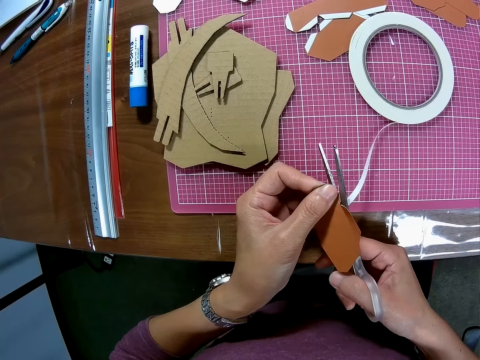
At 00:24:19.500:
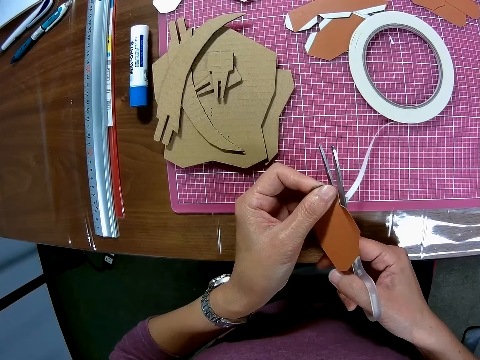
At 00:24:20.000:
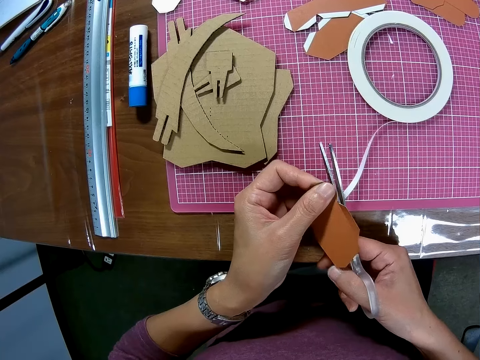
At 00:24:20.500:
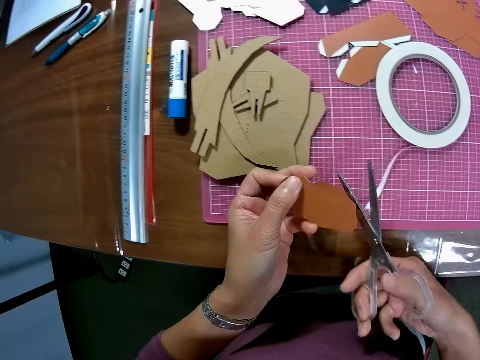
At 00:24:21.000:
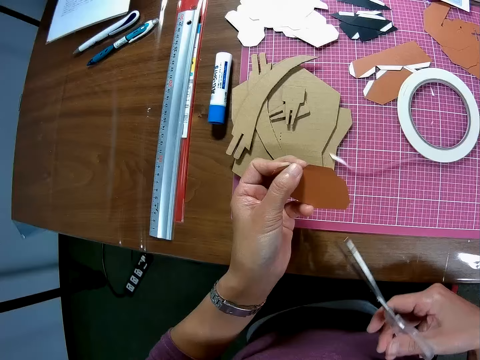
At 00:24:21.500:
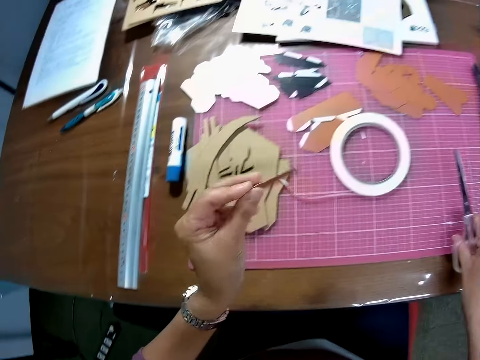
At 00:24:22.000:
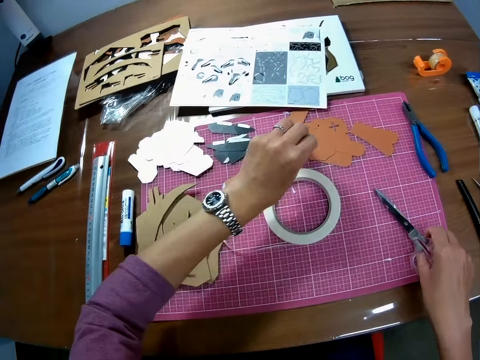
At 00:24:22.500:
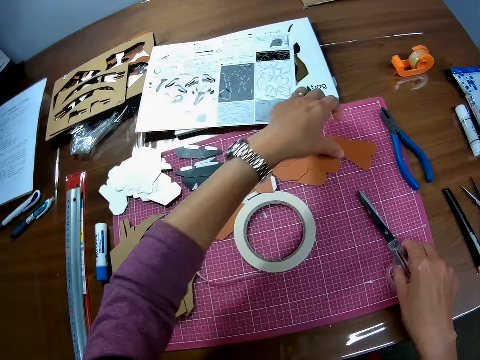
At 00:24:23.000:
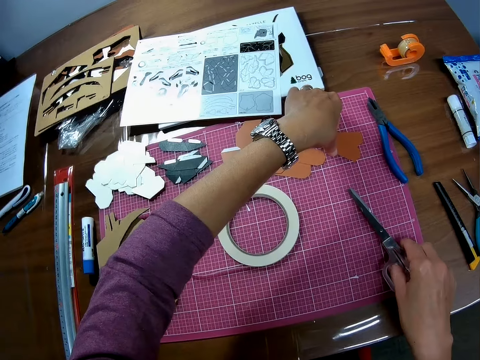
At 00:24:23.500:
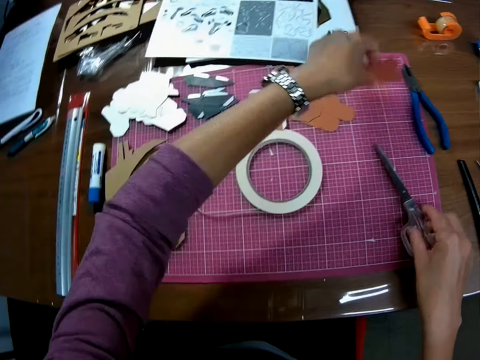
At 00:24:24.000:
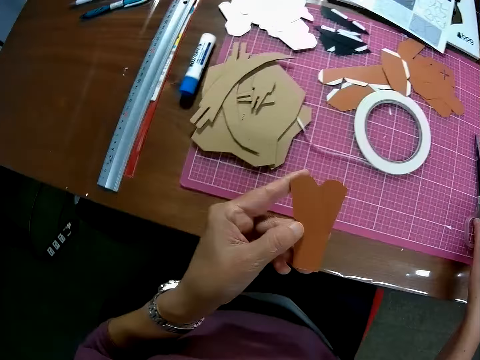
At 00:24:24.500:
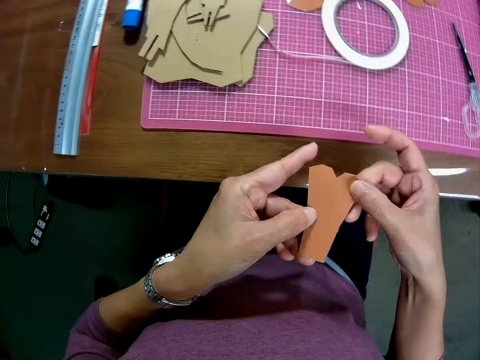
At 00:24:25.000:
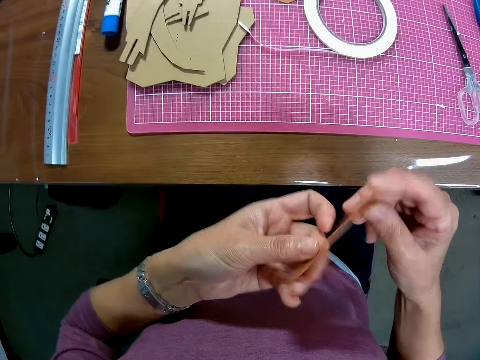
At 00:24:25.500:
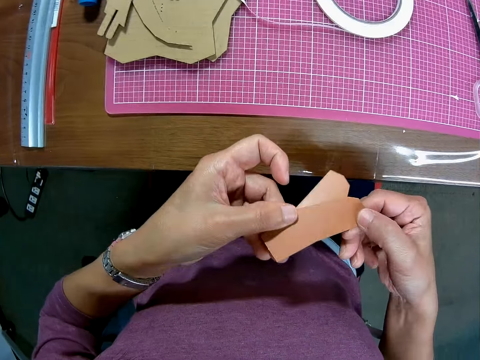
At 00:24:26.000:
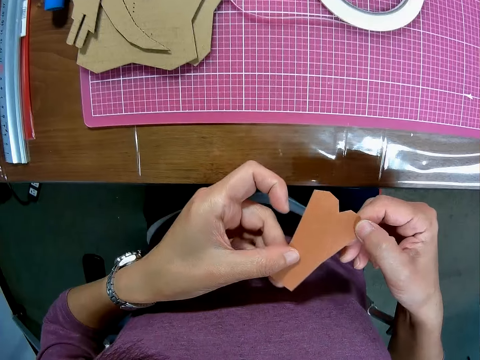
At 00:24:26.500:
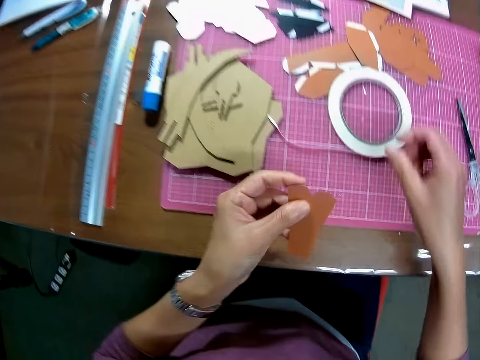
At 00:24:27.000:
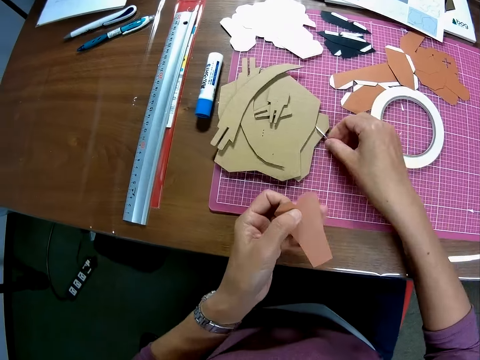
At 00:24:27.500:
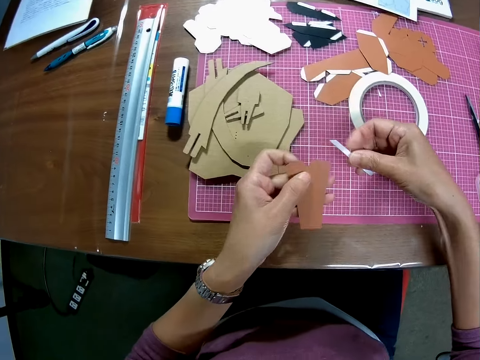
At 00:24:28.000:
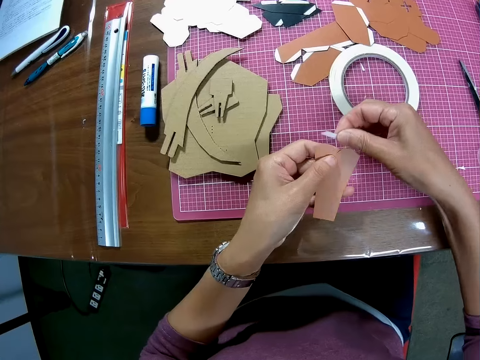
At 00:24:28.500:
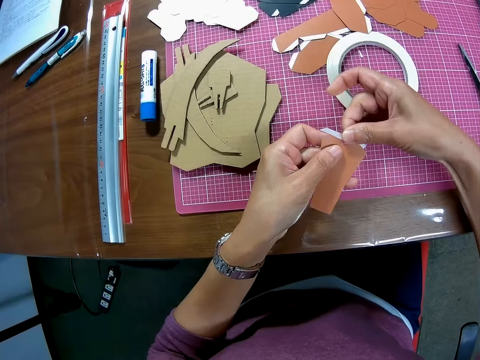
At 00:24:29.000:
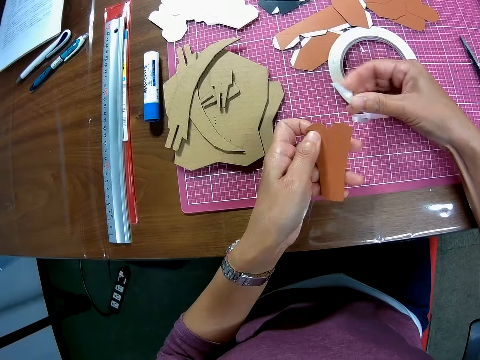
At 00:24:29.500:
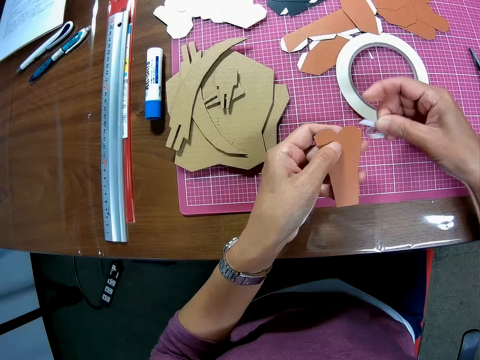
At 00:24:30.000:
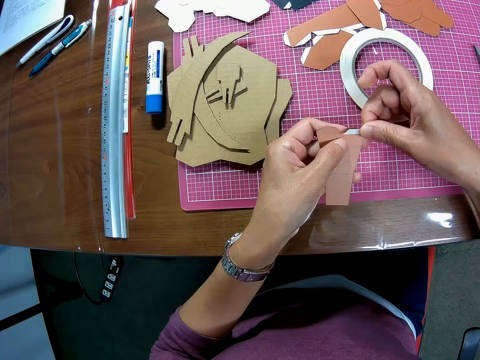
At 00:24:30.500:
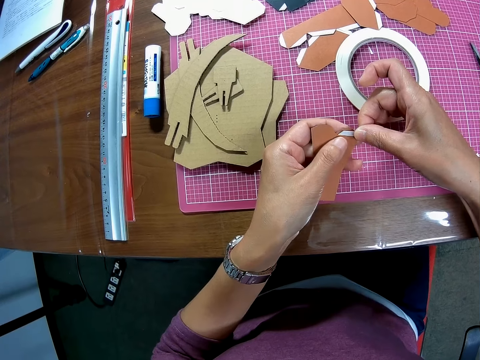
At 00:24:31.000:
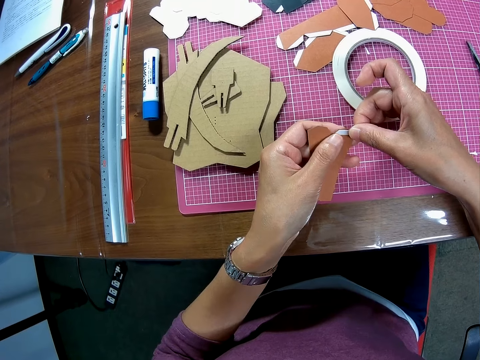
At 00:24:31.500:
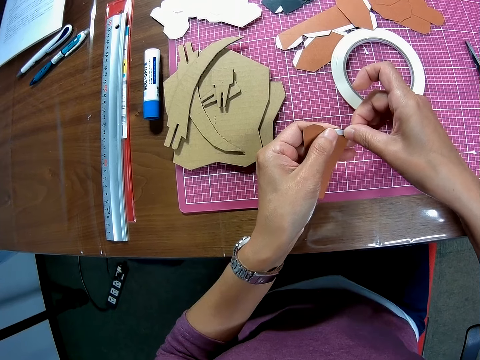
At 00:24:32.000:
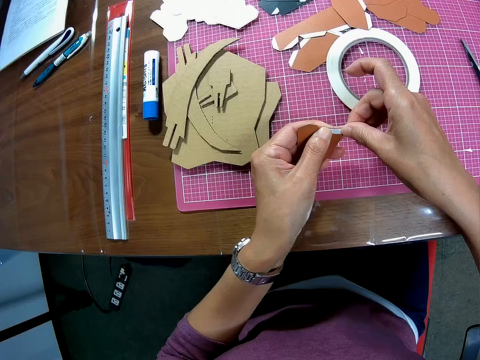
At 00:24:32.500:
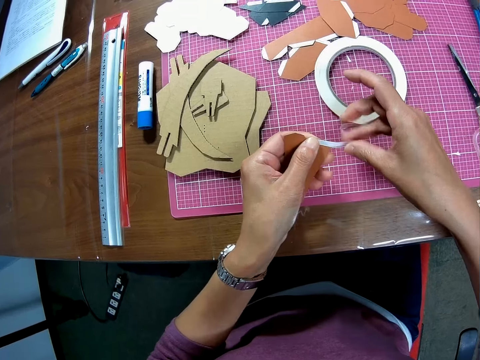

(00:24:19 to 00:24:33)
The camera wearer drops the paper on the cutting mat on the table. They pick up another paper on the cutting mat from the table. They drop the scissors on the cutting mat on the table. They hold the piece in hand. They check the paper. They pick up the paper tape on the cutting mat. They seal the edge of the paper.

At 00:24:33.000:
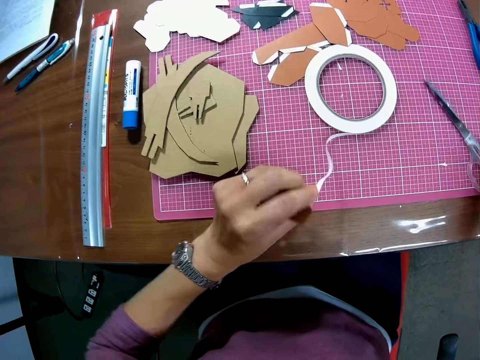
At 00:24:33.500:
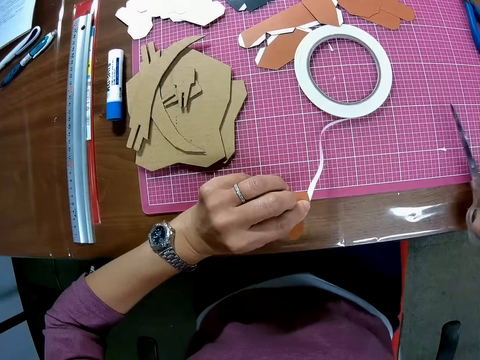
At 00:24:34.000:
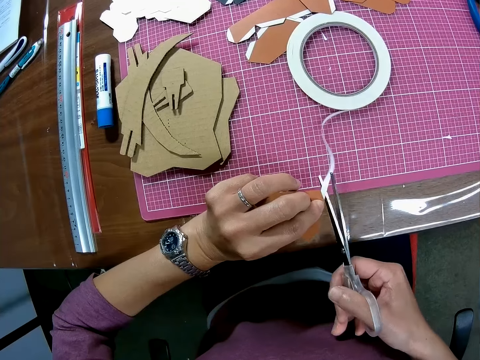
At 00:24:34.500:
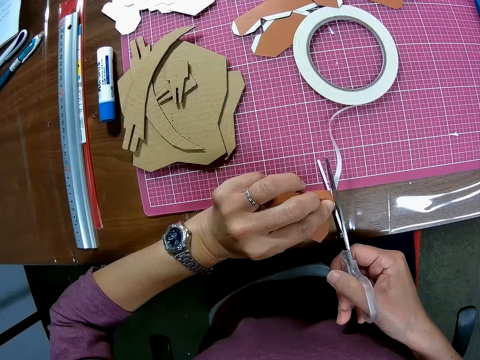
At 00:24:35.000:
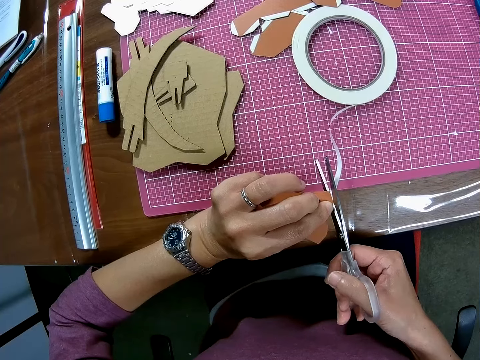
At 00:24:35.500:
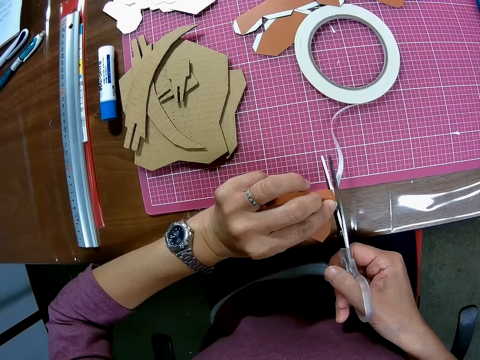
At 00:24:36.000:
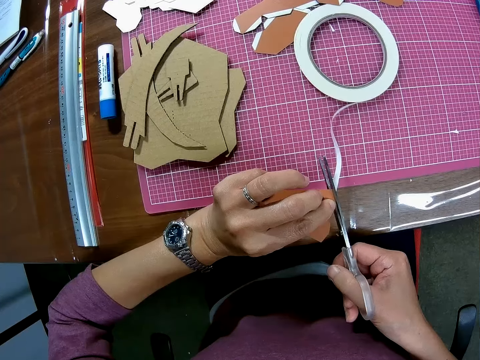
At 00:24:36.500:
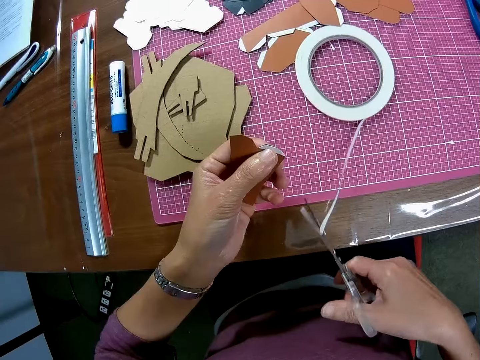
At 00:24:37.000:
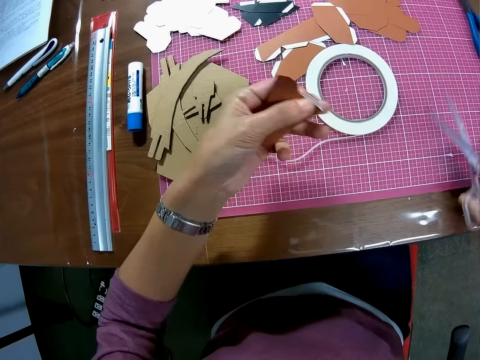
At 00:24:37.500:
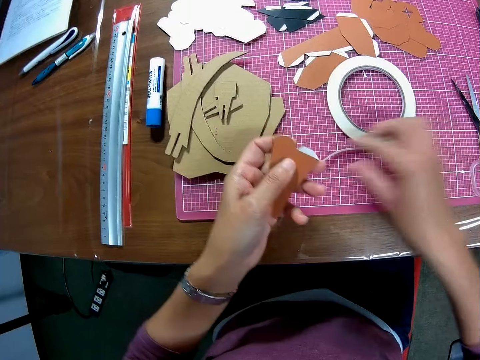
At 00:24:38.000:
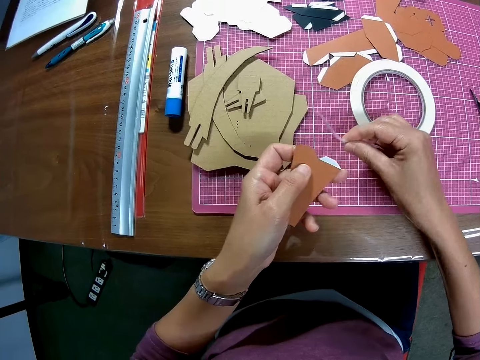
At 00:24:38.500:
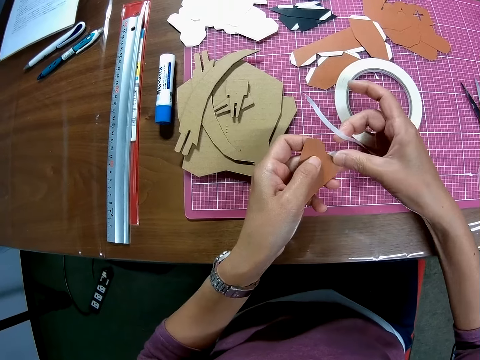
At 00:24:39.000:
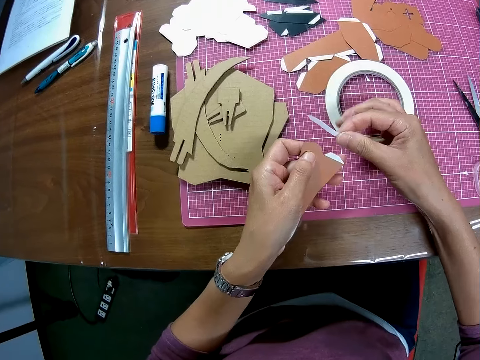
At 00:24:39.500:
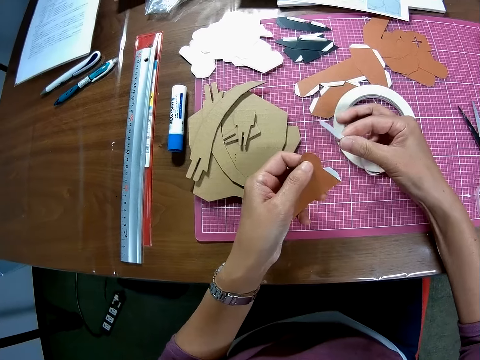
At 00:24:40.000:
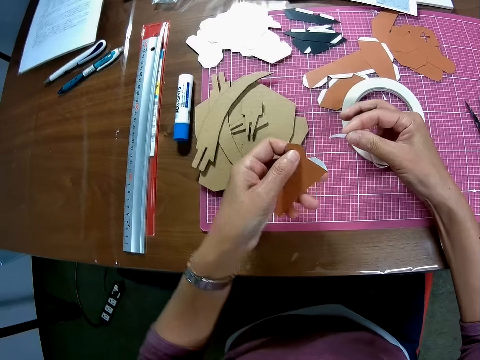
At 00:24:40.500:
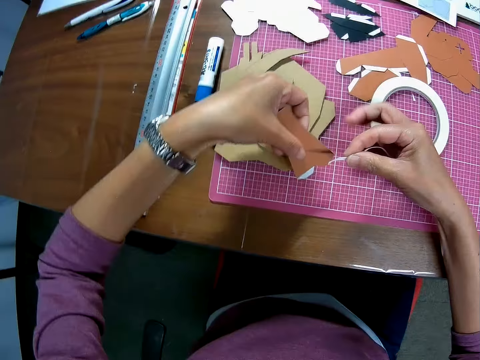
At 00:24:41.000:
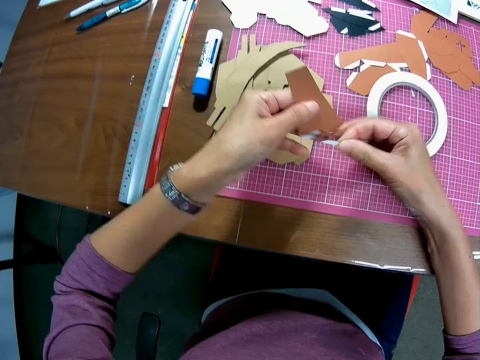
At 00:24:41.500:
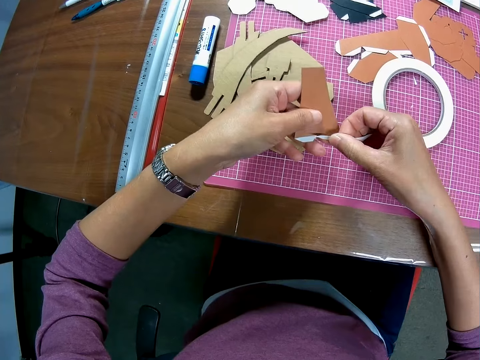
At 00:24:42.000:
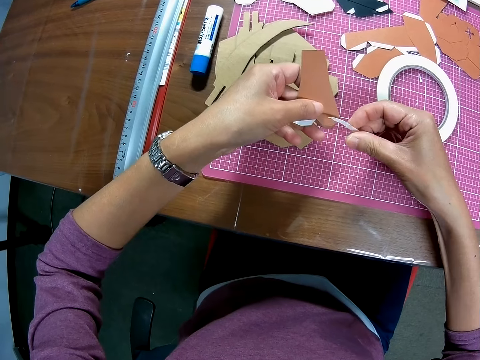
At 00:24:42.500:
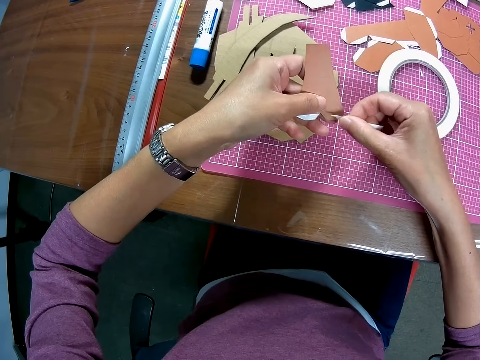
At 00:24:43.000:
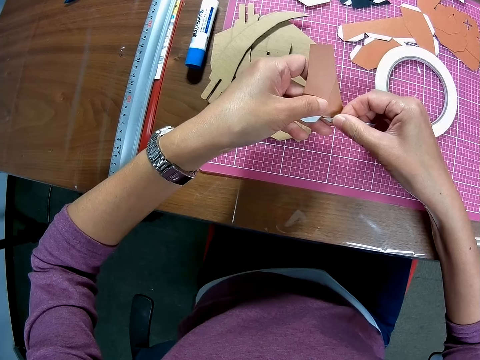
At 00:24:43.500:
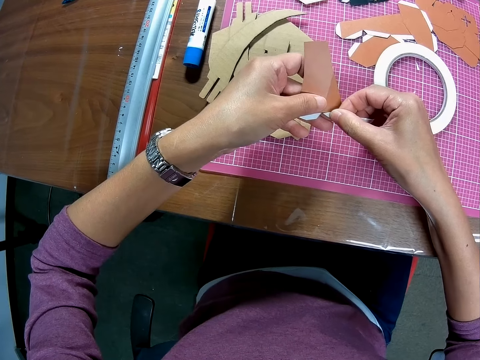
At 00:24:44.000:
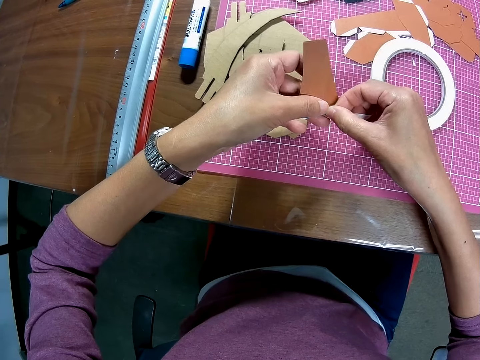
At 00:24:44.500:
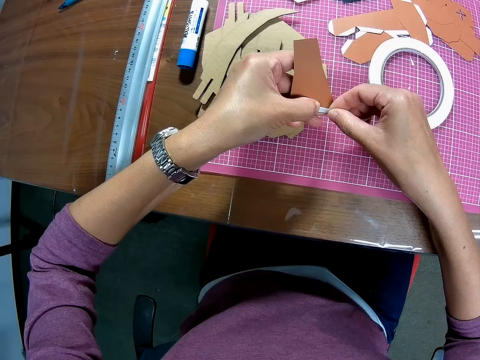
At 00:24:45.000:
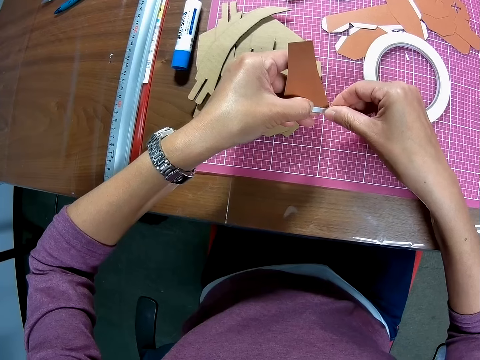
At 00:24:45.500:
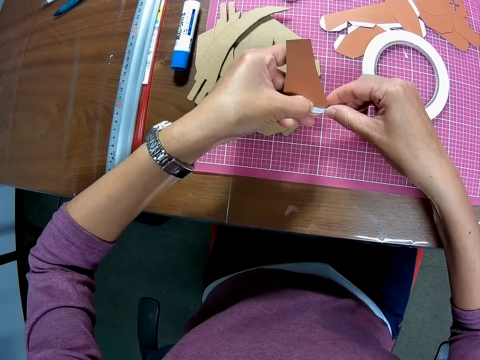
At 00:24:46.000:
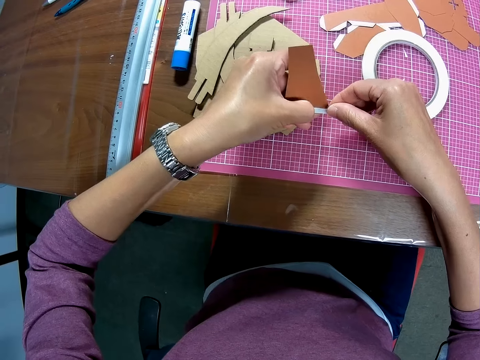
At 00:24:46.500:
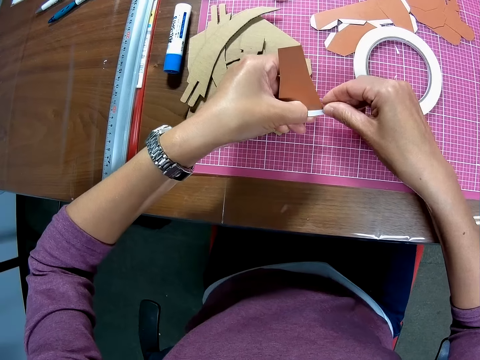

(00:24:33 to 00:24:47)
The camera wearer picks up the scissors on the table. They cut the seal tape with the scissors. They drop the scissors on the cutting mat on the table. They pick up the paper tape on the cutting mat. They seal the edge of the paper.
